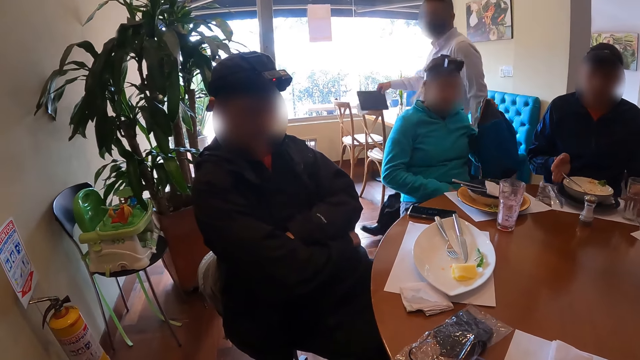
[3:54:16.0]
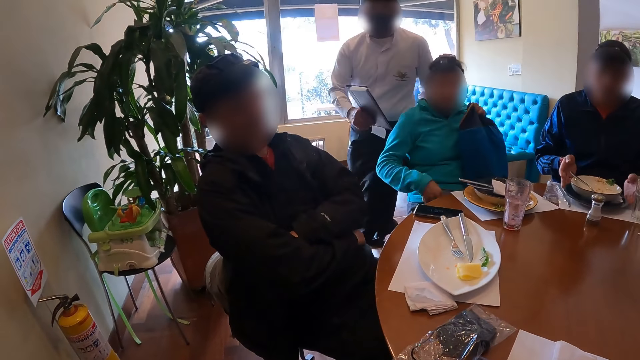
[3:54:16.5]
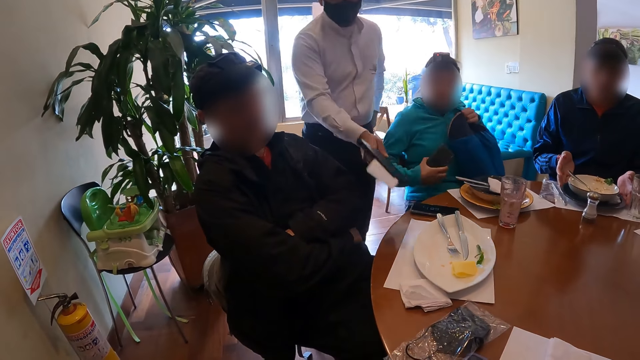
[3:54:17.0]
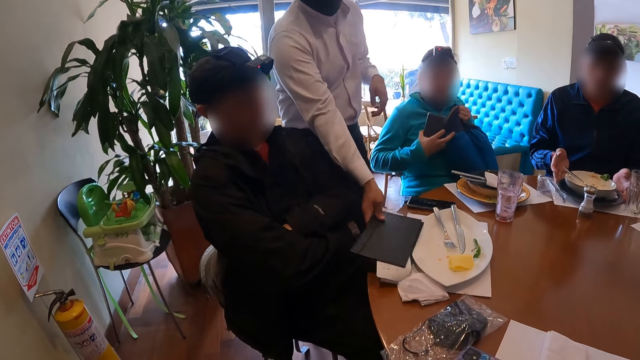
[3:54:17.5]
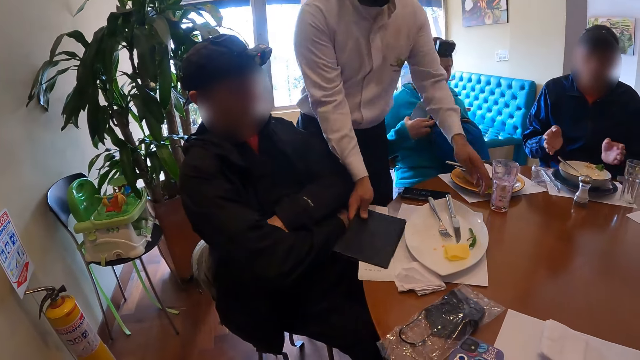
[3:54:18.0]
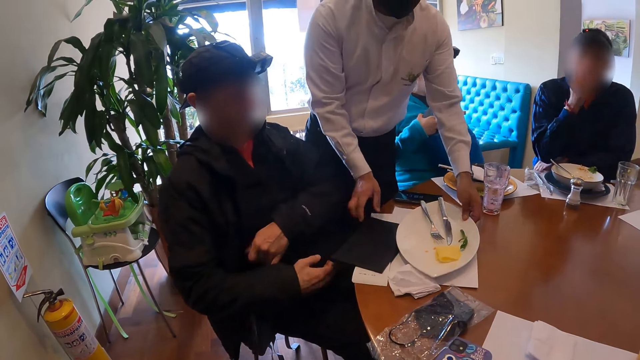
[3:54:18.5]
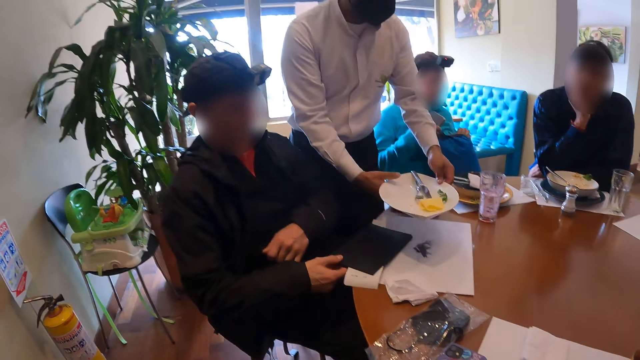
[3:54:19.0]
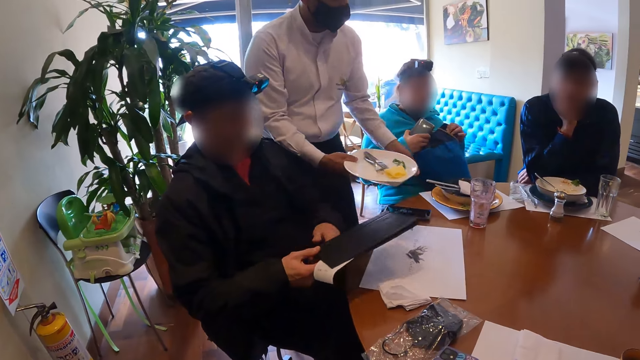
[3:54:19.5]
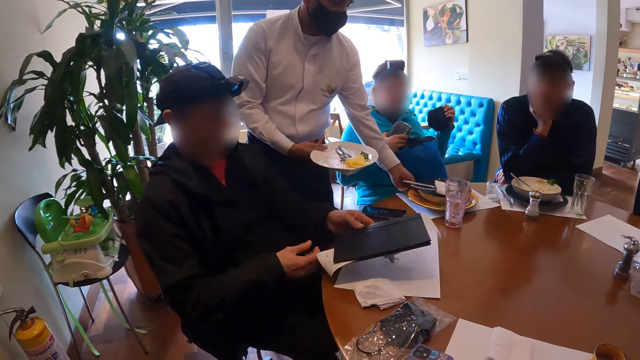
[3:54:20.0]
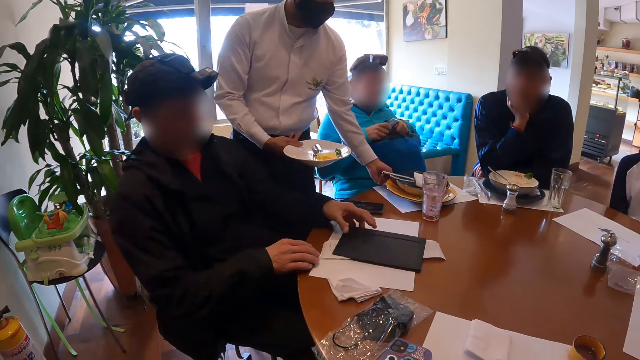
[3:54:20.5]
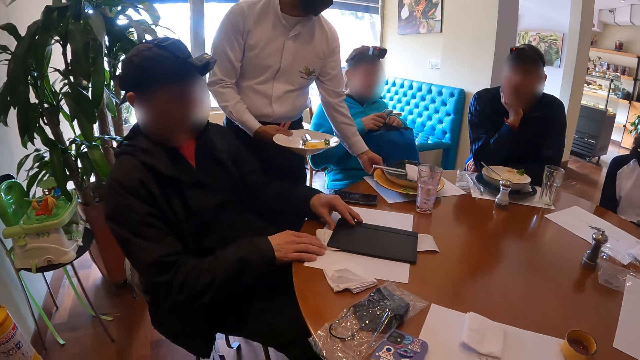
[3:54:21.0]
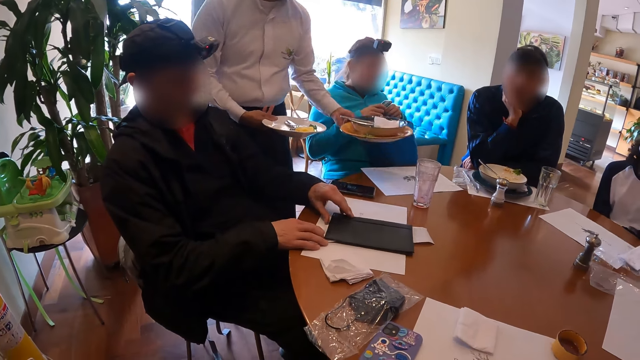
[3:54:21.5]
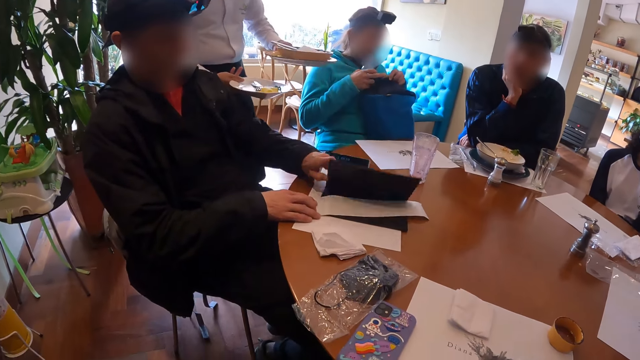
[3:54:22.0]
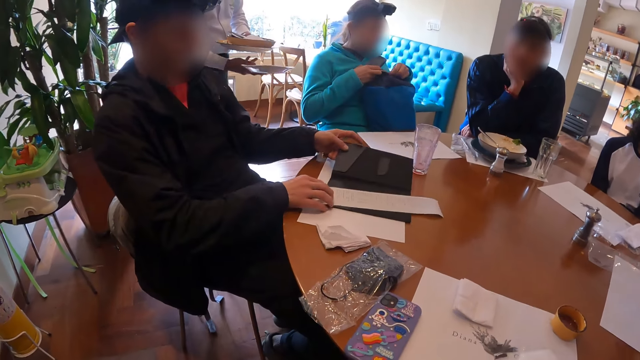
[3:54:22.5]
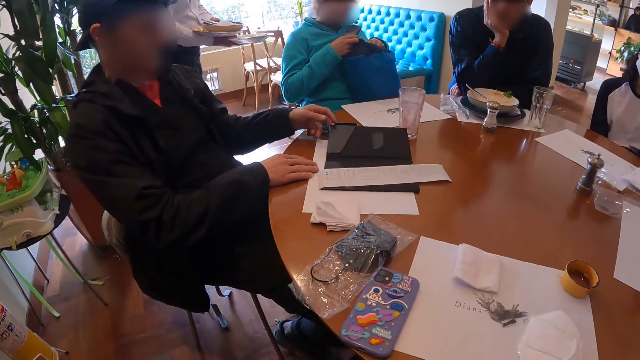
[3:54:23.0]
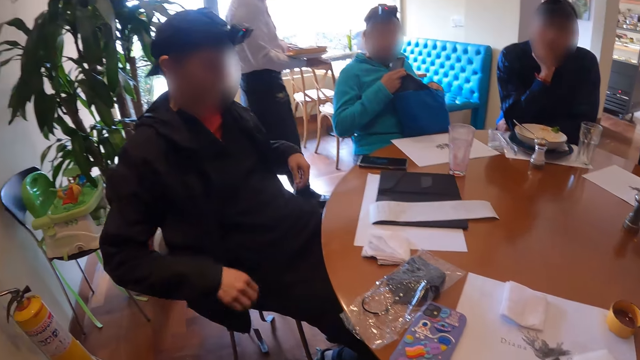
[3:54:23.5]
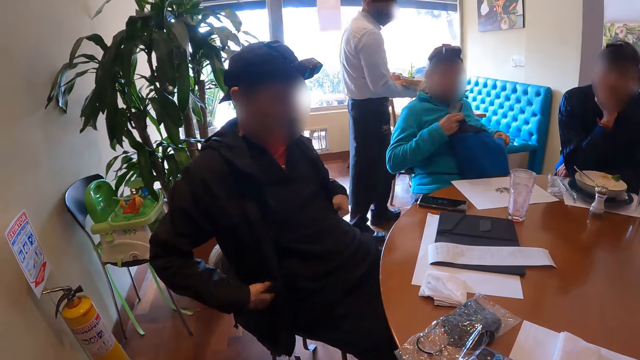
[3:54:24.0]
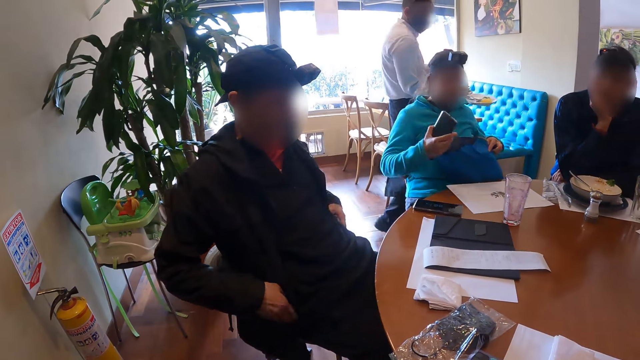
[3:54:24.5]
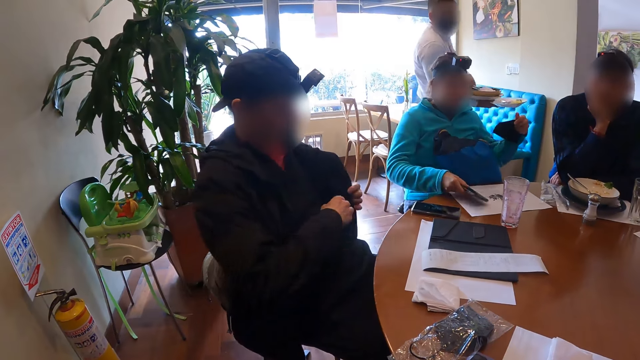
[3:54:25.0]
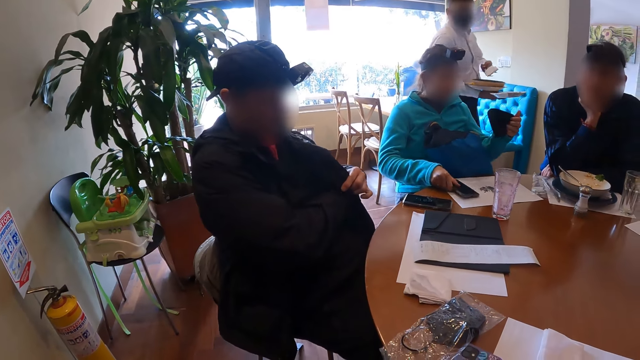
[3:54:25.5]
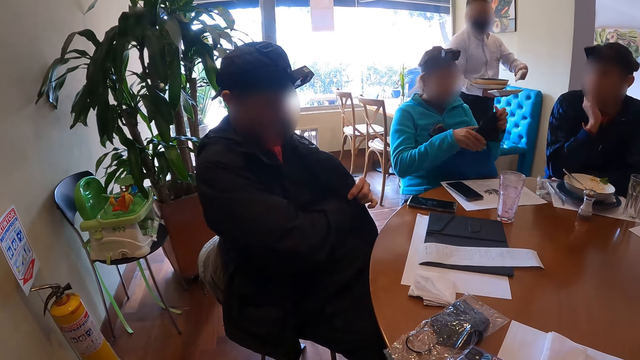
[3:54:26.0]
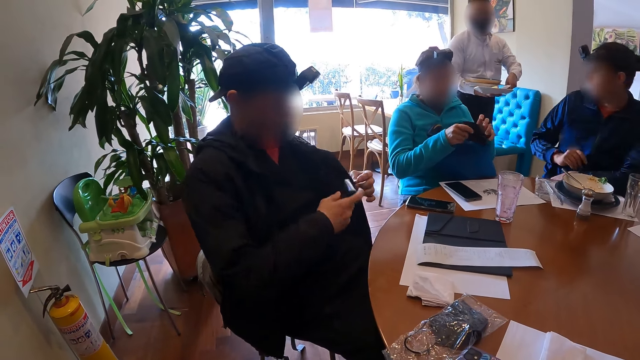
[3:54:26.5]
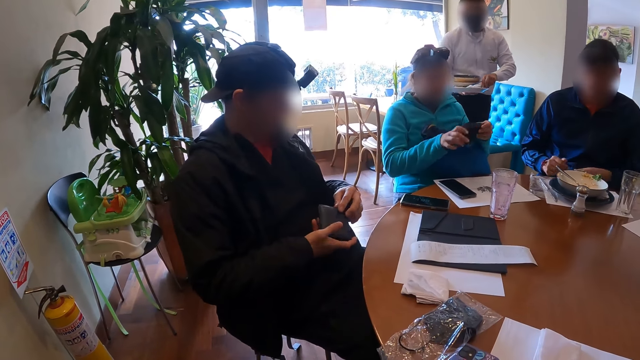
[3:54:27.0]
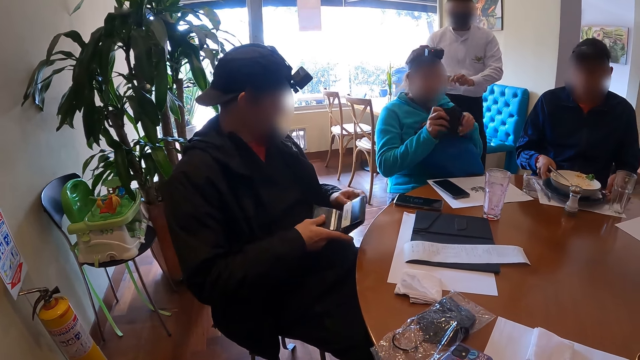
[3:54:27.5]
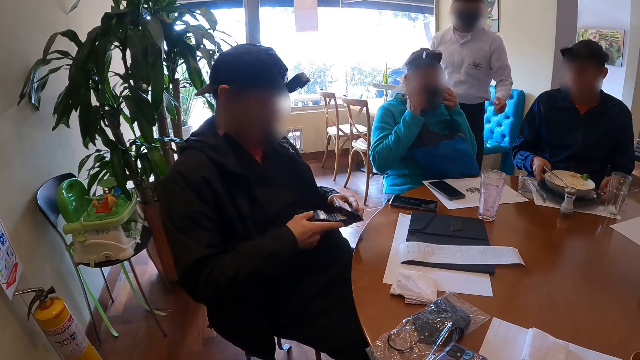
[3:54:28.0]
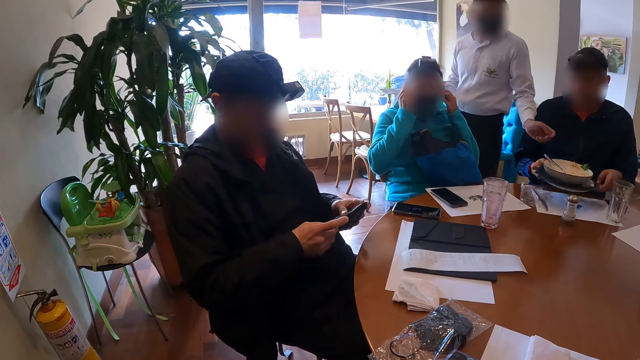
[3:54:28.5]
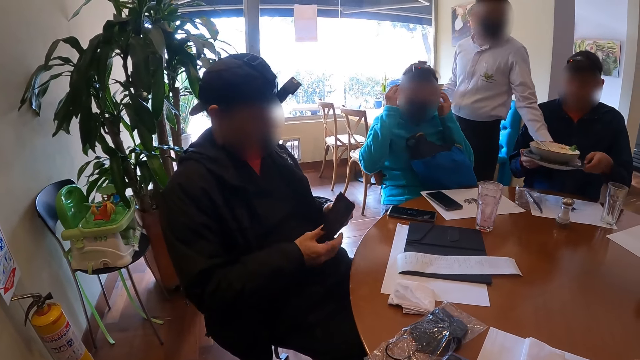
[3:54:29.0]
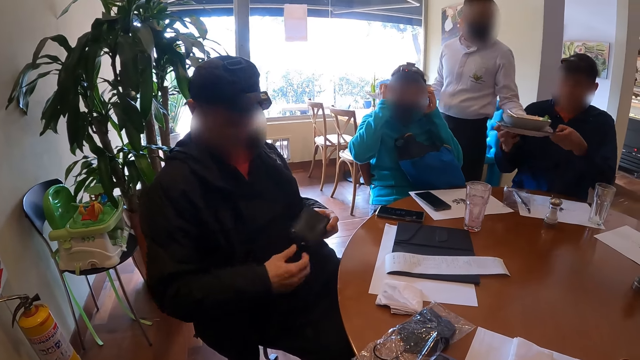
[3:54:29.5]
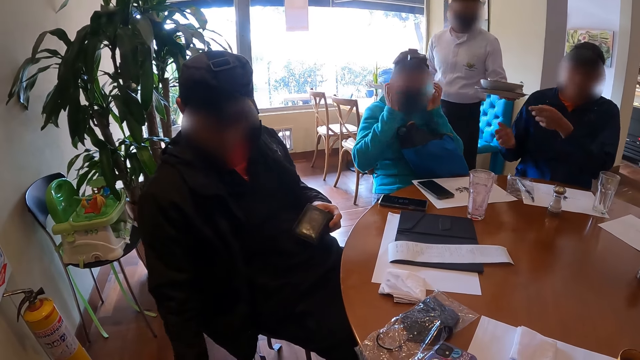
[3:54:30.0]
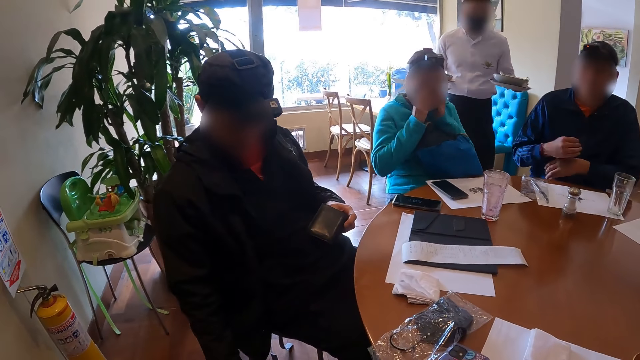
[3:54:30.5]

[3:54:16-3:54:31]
A man puts a bill book on the table in front of another man with his right hand. The woman holds a phone in her right hand. The first man picks a plate on the table with his hands. The other man picks the bill book on the table with his left hand. The woman removes a face mask from the bag with her left hand. The other man drops the bill book on the table with his left hand. The first man picks a plate on the table in front of the woman. The other man opens the bill book with his left hand and puts his right hand in his jacket pocket. The other man brings out a wallet with his right hand from his jacket pocket and opens the wallet in his hands. The woman wears the face mask on her face with her hands. Another man passes the plate on the table with both hands to the first man.

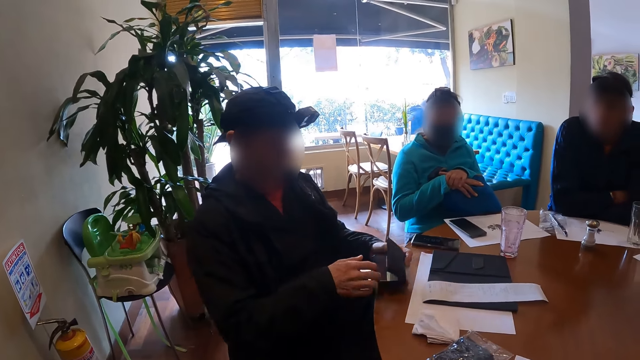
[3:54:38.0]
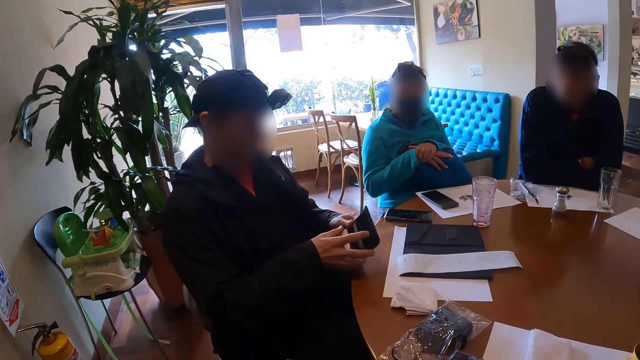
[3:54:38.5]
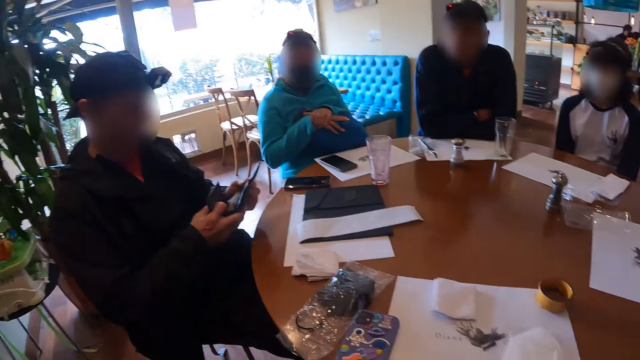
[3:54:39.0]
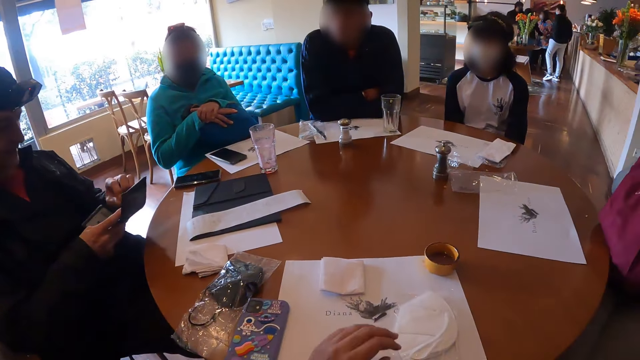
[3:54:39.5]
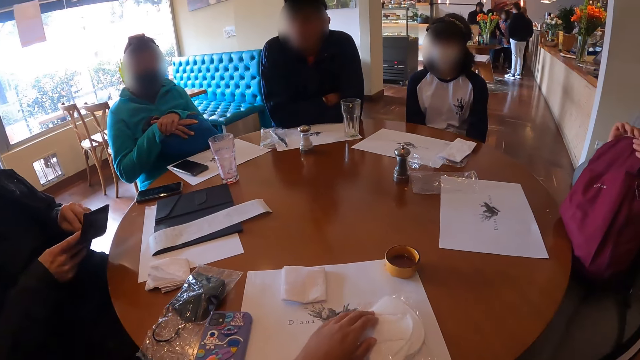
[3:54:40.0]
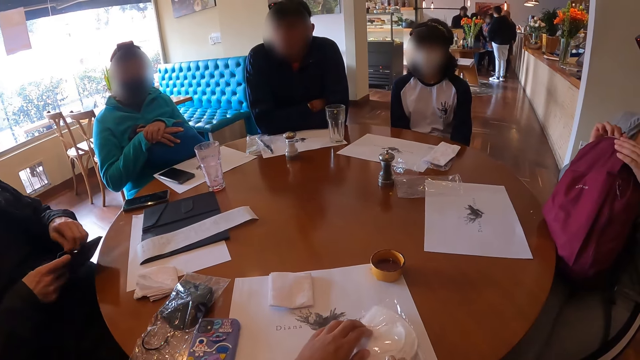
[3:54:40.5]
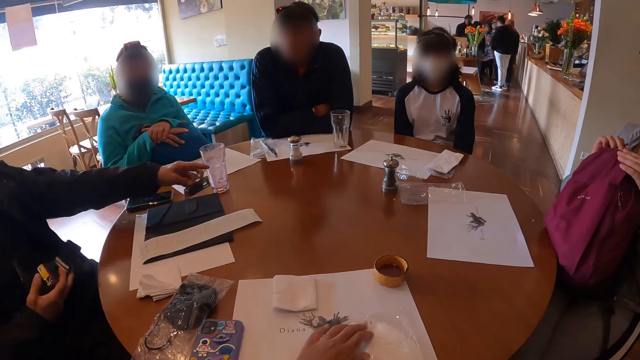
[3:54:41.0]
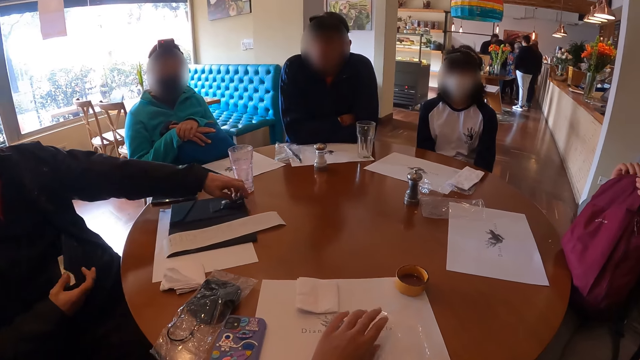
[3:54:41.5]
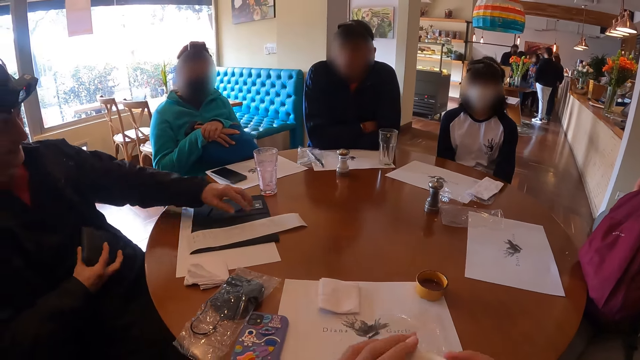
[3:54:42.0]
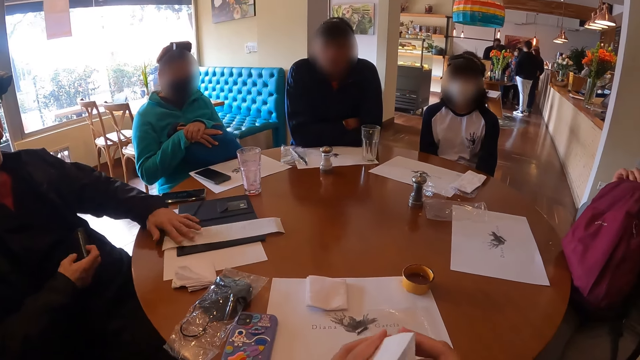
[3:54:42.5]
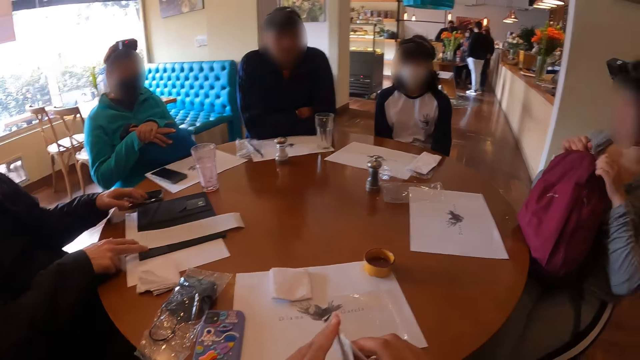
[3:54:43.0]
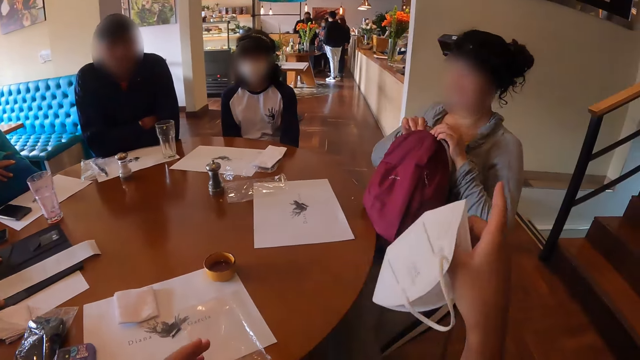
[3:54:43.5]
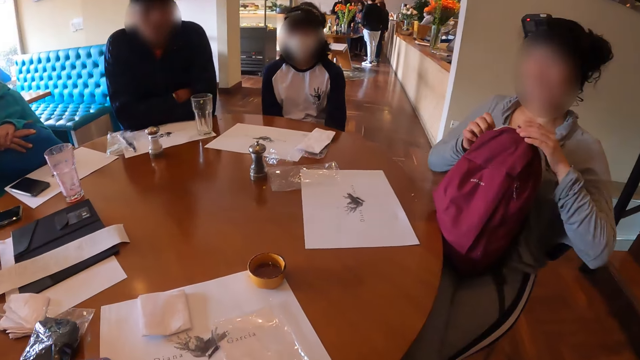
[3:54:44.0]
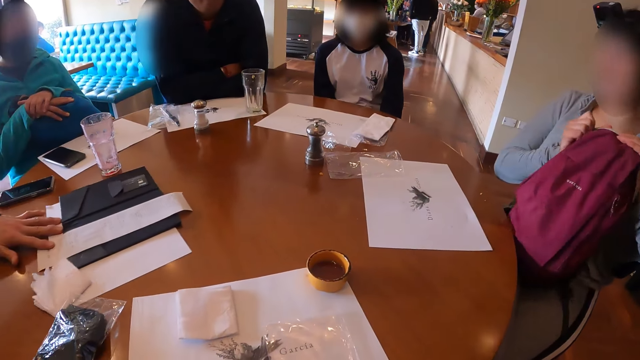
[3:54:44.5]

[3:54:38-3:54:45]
The camera wearer looks around. He places his left hand on a nose mask in a plastic bag on the table. The man removes a debit card from the wallet in his left hand with his left hand and drops the debit card on the bill book on the table with his left hand. The camera wearer removes the nose mask from the plastic bag on the table with his right hand. He points his right hand to a woman. The woman opens a bag on her laps with her hands.
